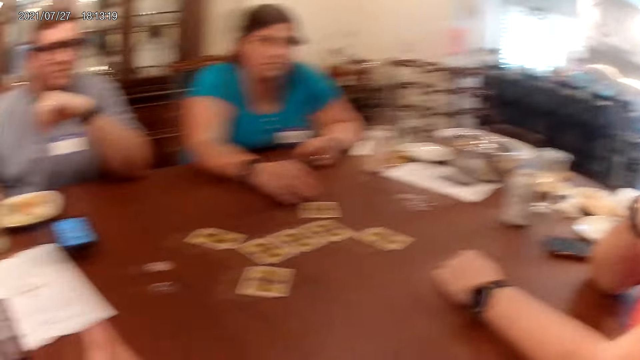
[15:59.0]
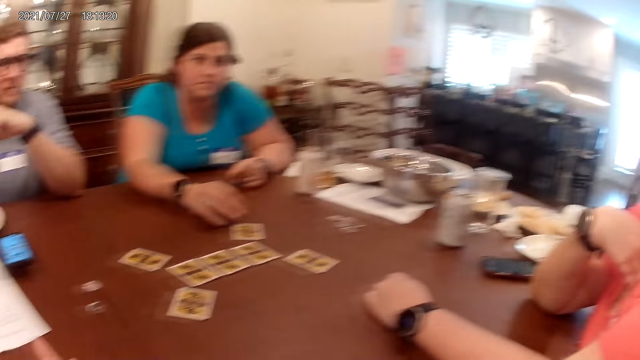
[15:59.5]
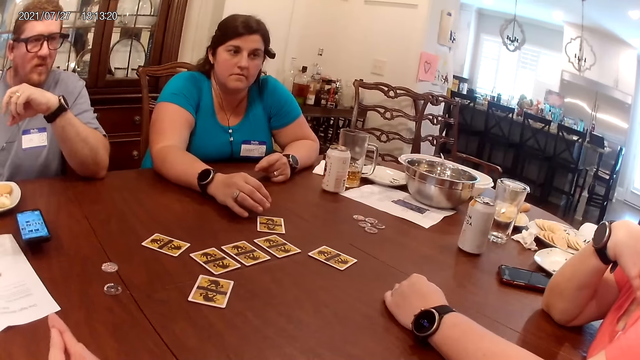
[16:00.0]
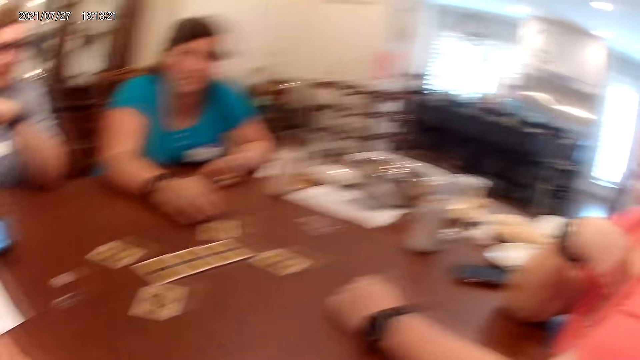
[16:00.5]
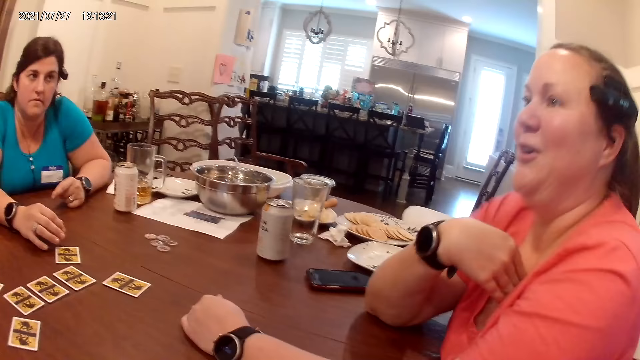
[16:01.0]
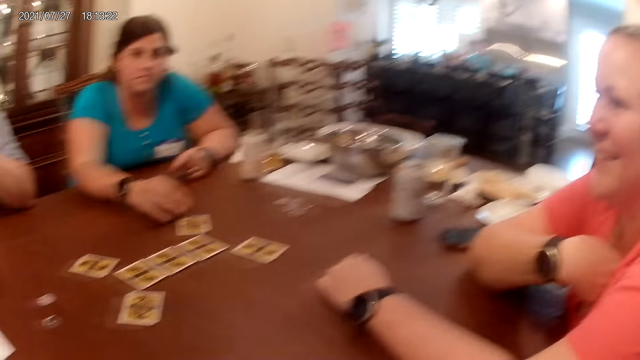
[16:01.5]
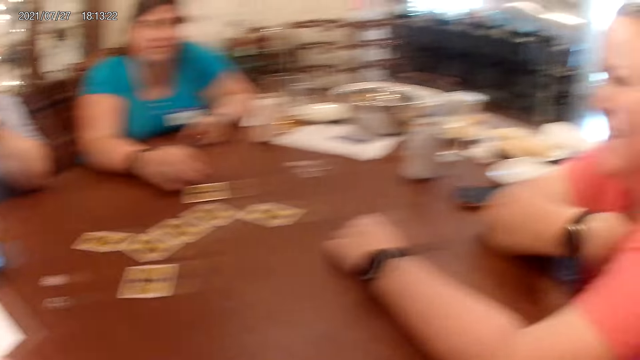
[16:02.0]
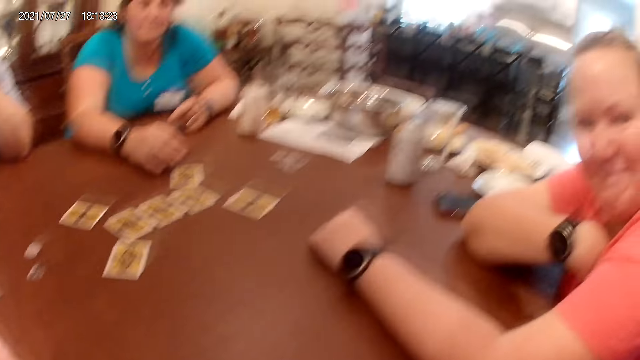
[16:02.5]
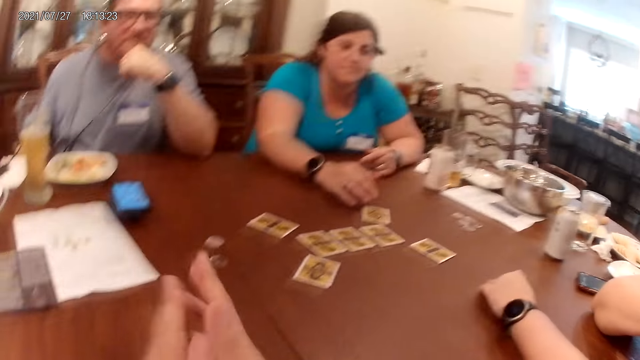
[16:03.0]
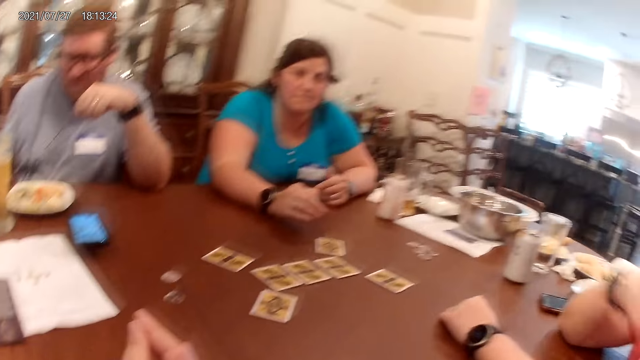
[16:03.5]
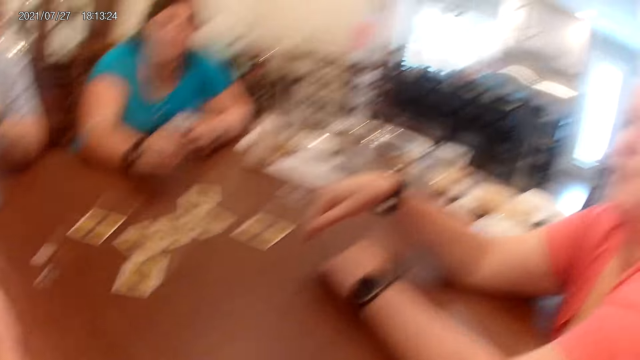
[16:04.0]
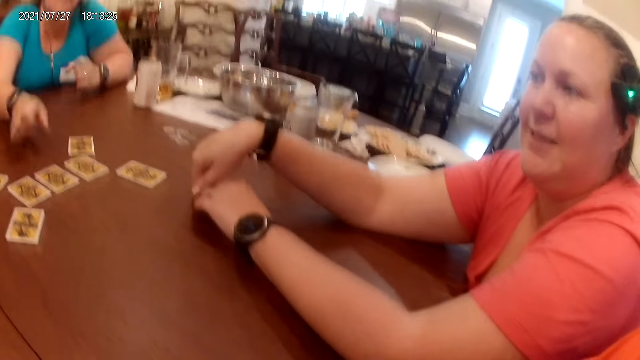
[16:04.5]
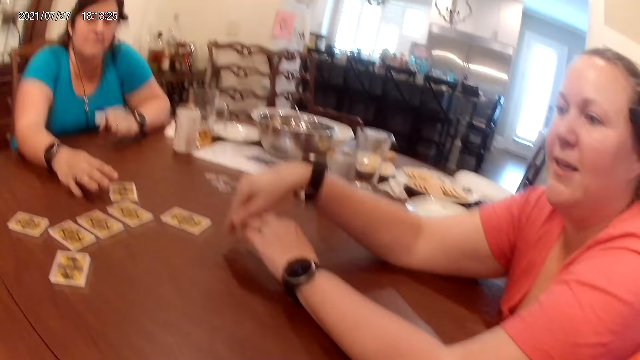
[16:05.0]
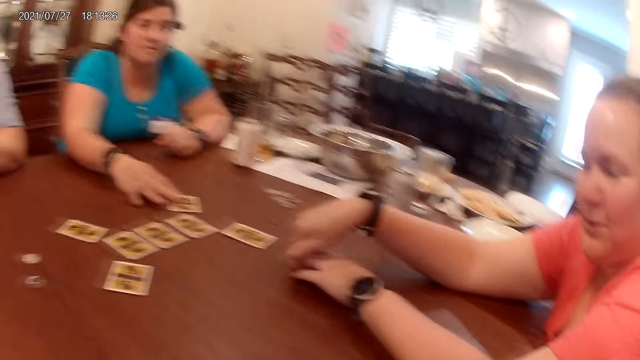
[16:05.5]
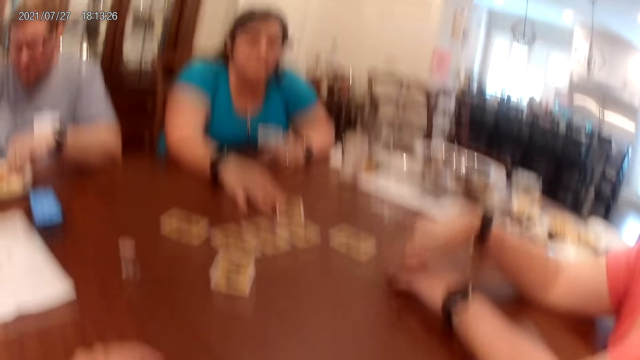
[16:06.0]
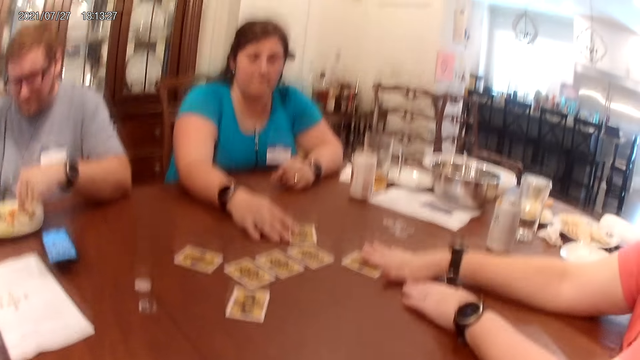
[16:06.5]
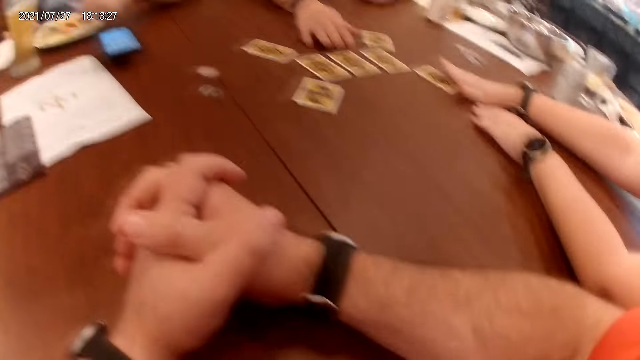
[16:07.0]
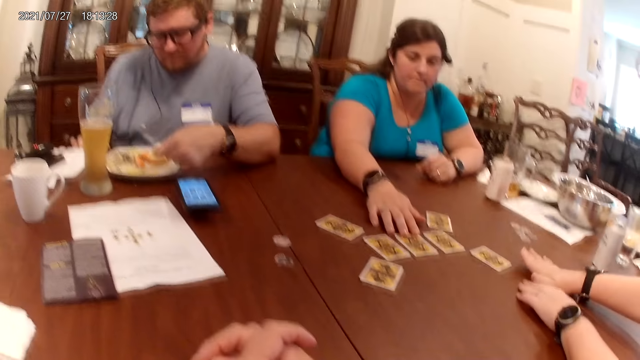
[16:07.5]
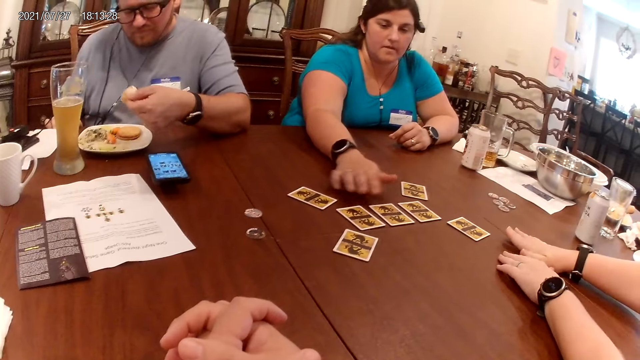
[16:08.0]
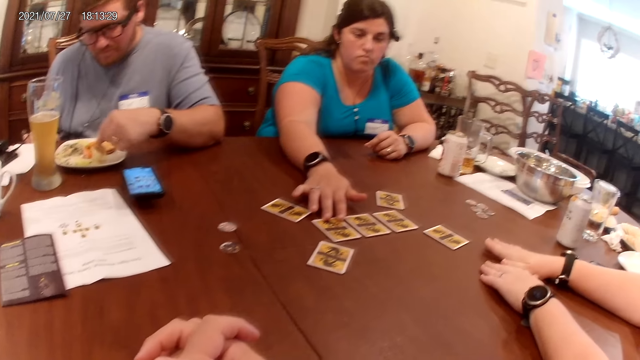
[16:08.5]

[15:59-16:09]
A woman stretches her fingers. Another woman taps her right hand on the table, holds the card on the table with her right hand, and drops her right hand on the card on the table. The first woman taps her right hand on the cards on the table. A man lifts food on the plate with his left hand.

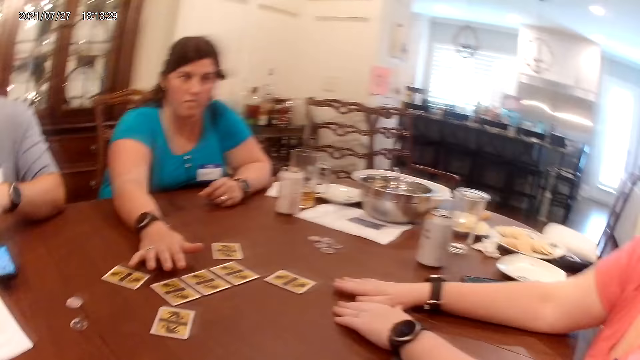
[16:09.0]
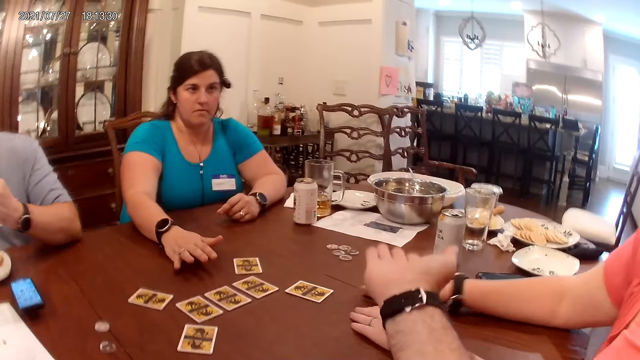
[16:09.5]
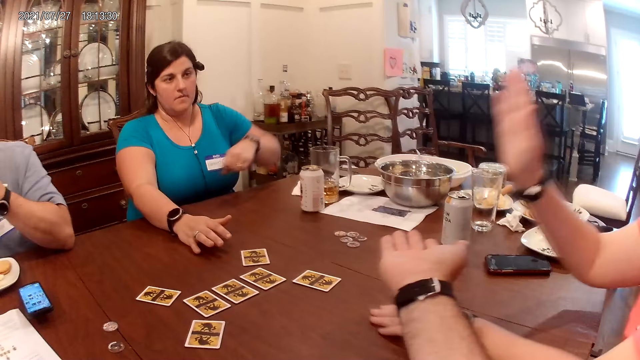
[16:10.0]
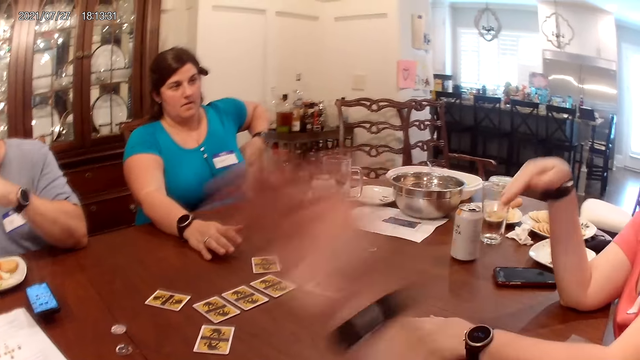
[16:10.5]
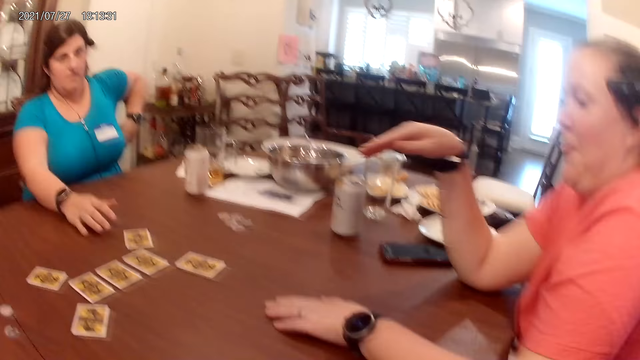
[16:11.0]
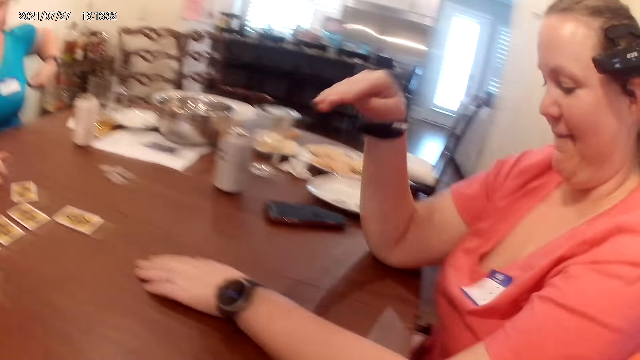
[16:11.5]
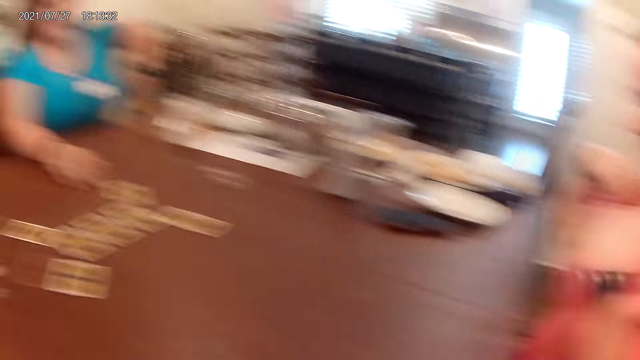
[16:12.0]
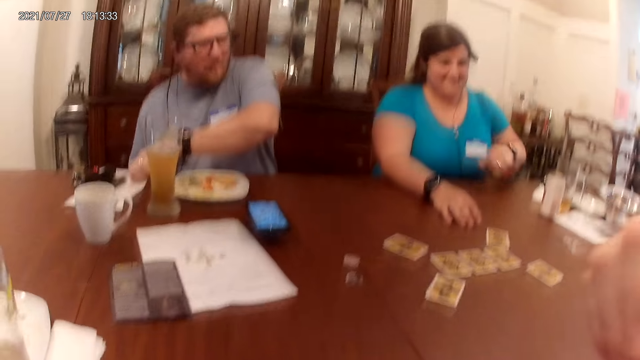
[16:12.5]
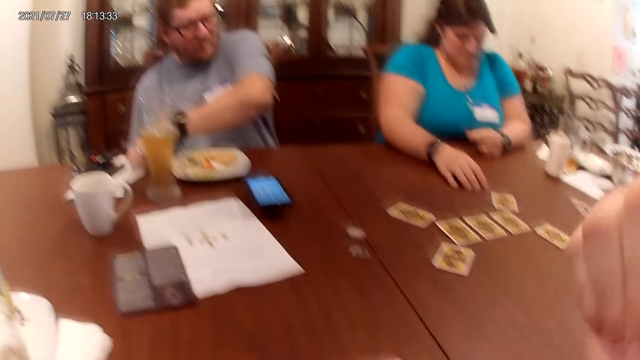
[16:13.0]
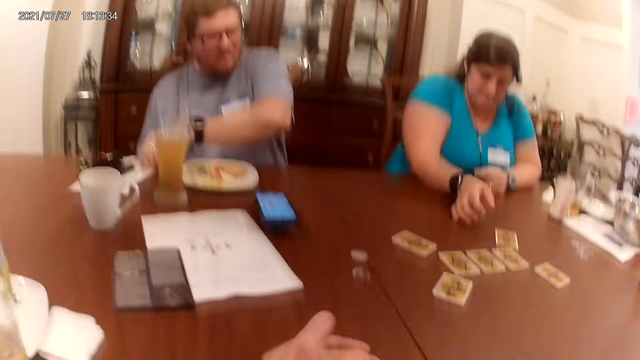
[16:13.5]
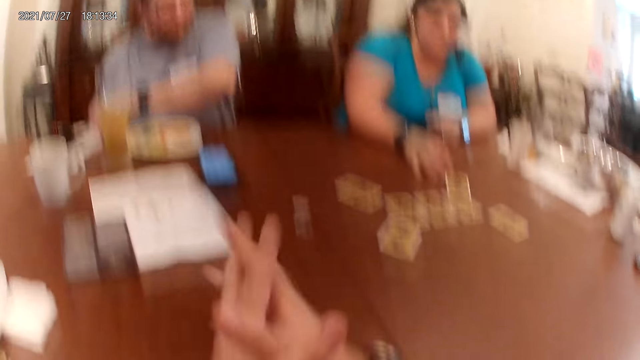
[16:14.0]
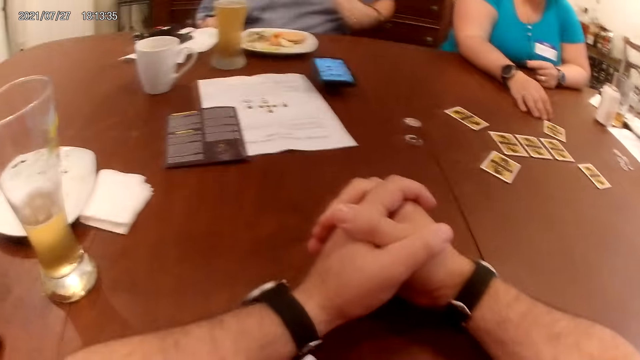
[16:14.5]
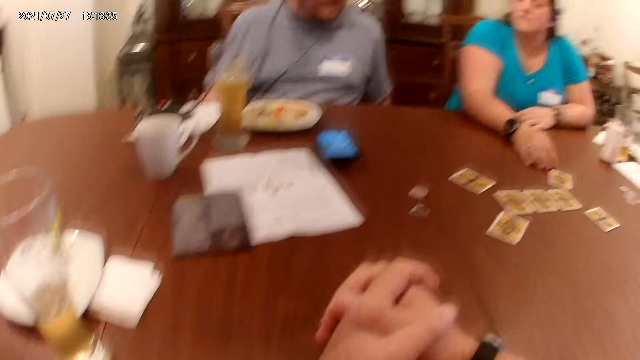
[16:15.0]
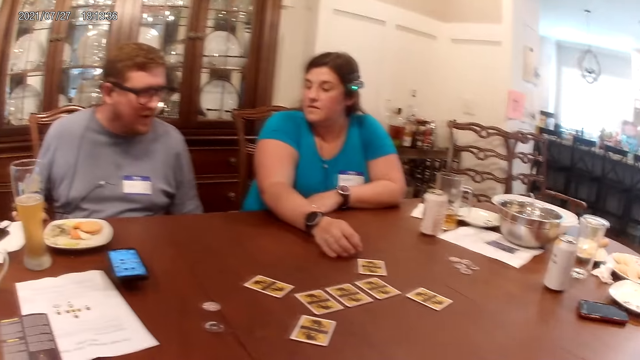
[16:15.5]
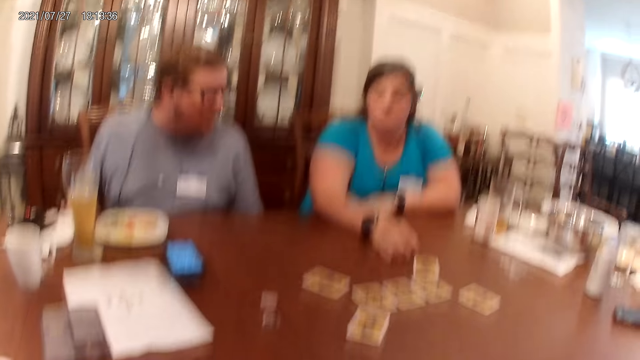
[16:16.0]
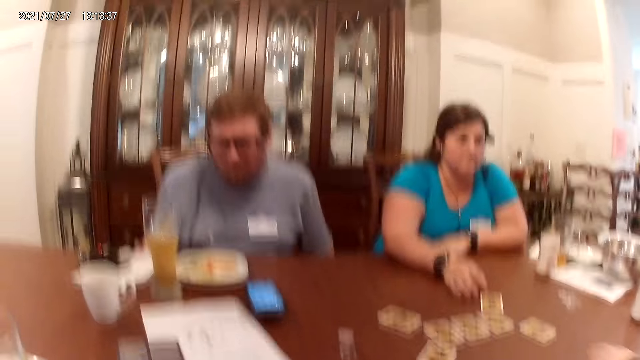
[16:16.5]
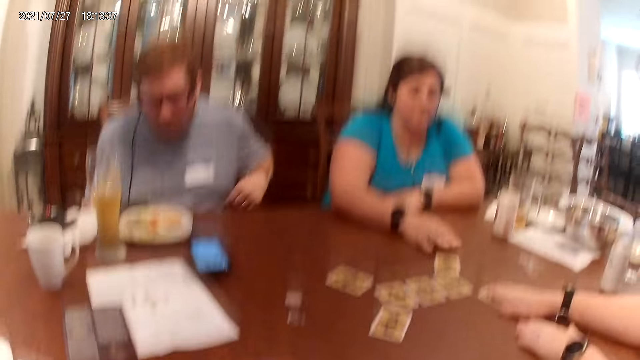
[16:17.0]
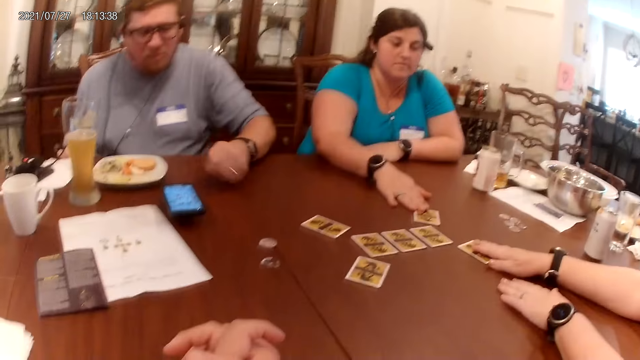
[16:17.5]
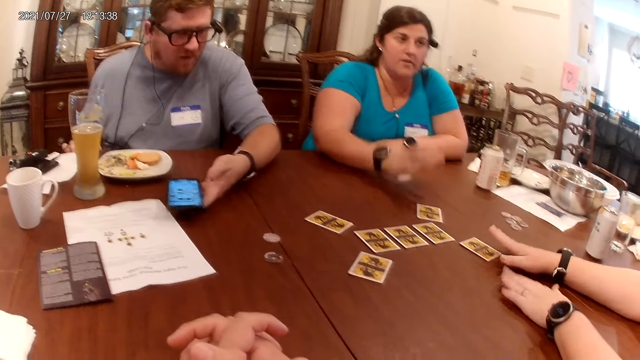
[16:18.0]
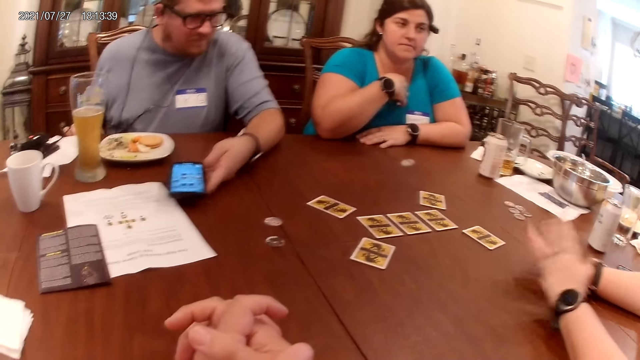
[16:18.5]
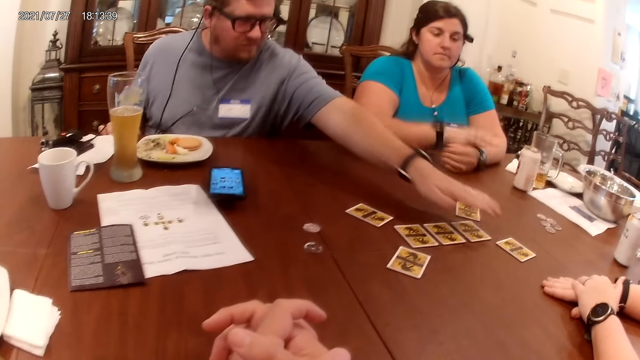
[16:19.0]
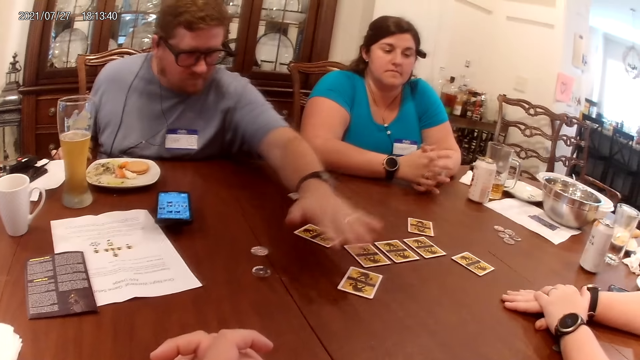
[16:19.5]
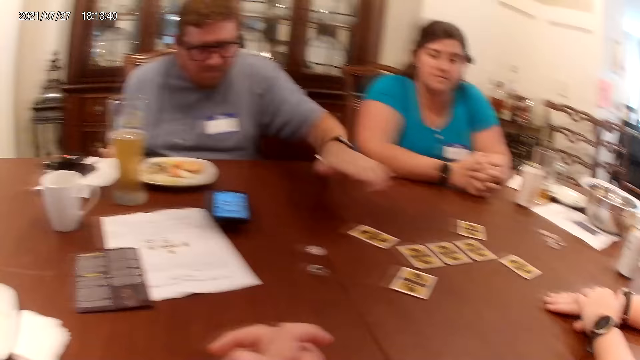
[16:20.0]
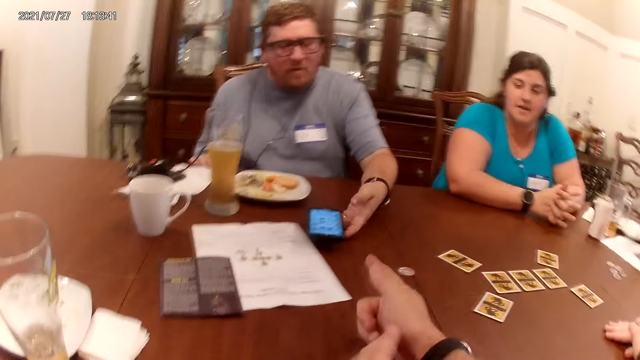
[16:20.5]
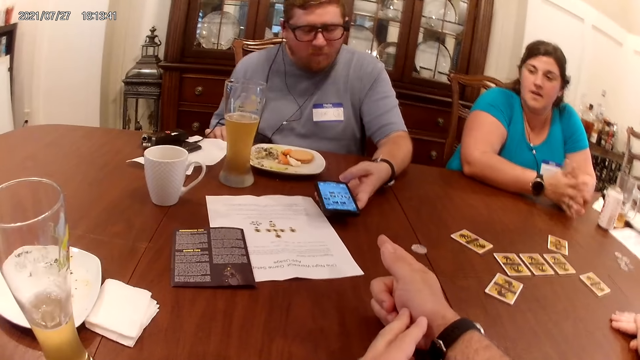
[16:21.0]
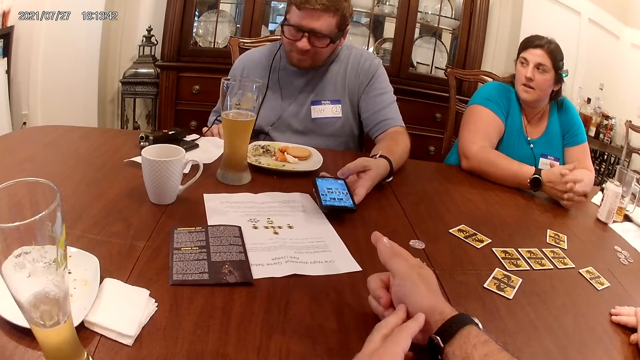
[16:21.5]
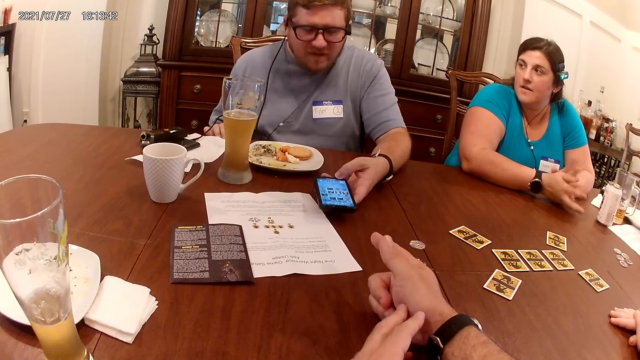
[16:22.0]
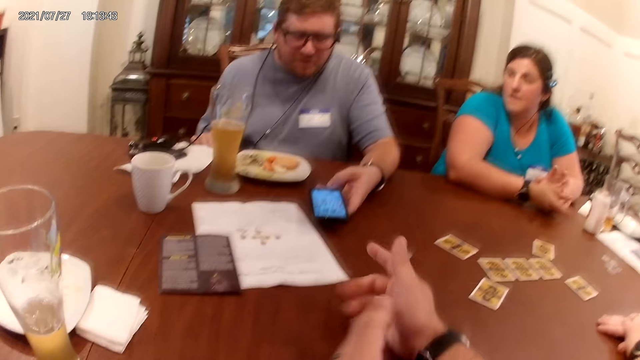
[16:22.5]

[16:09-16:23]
The camera wearer raises his right hand. He talks to a woman. The woman shakes the right hand of the camera wearer with her right hand. Another woman adjusts her top with her left hand. The camera wearer touches his face with his right hand. The other woman rests her left hand on the table and taps her right hand on the table. The first woman holds the card on the table with her right hand. A man rests his left hand on the table. The first woman demonstrates with her hands. The man lifts the phone on the table with his left hand. The other woman holds the tag rope on her neck with her right hand. The man hovers his left hand on the cards on the table and rests his left hand on the table. The camera wearer points his right hand at the phone on the table. The man holds the phone on the table with his left hand.
